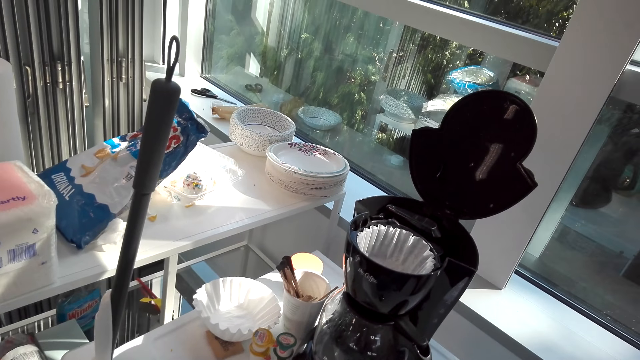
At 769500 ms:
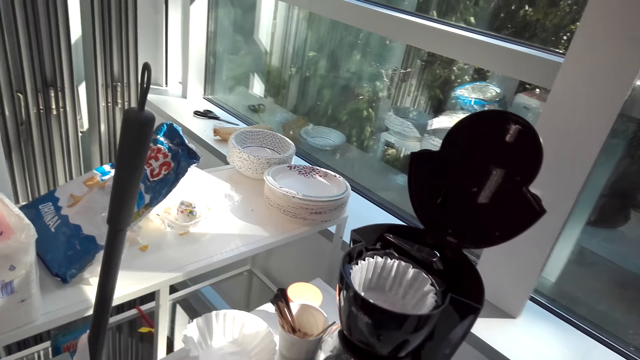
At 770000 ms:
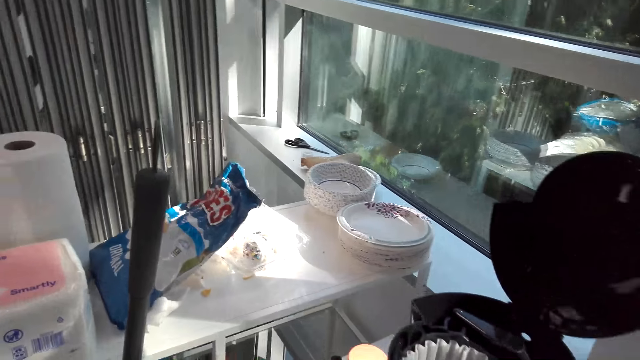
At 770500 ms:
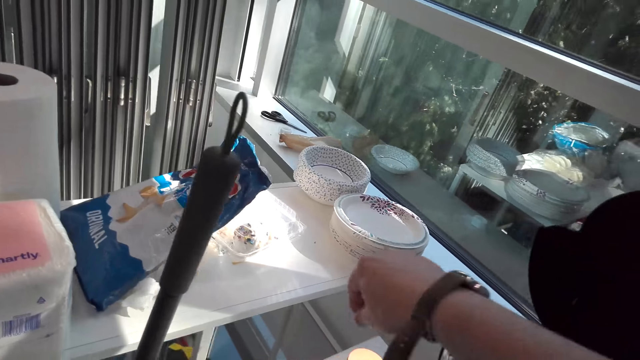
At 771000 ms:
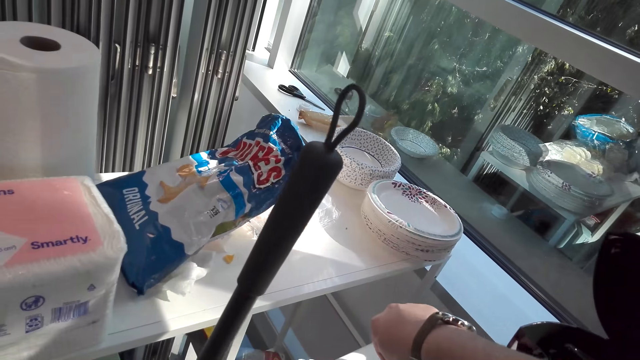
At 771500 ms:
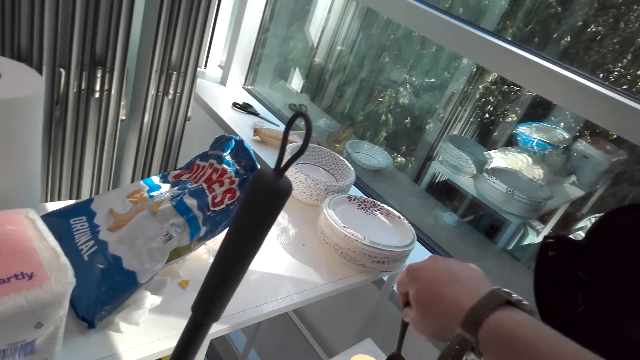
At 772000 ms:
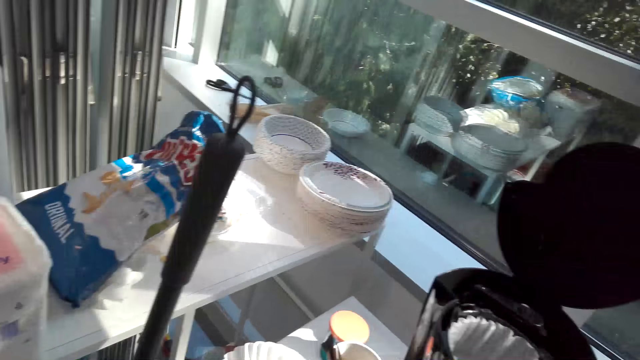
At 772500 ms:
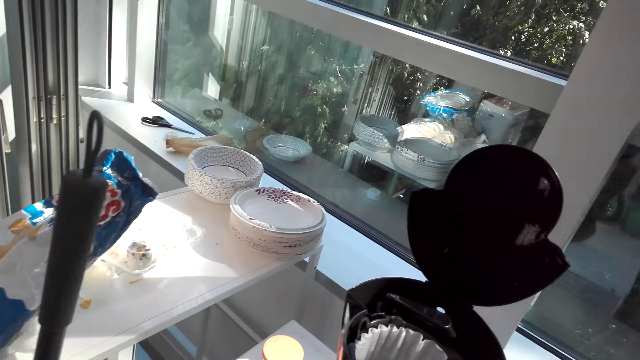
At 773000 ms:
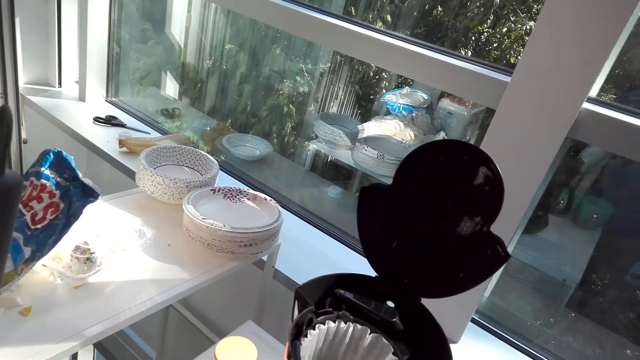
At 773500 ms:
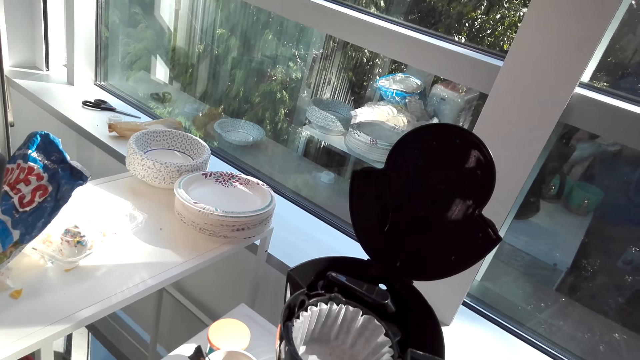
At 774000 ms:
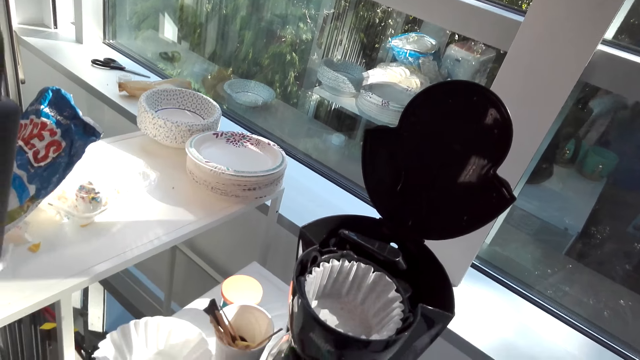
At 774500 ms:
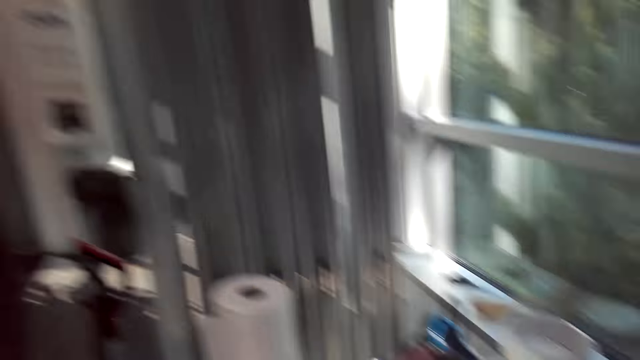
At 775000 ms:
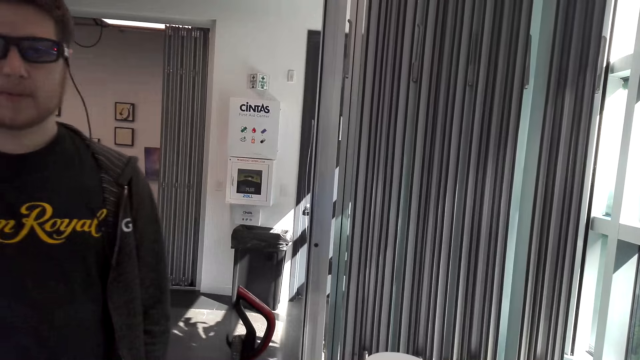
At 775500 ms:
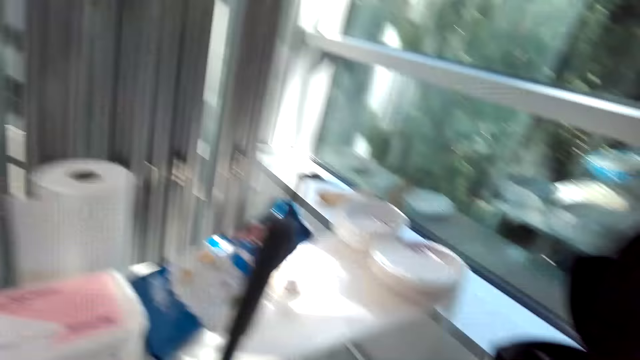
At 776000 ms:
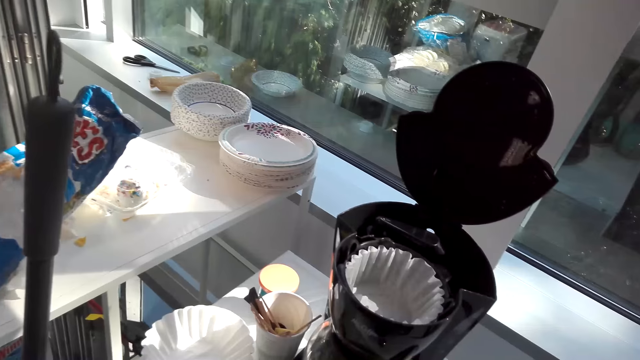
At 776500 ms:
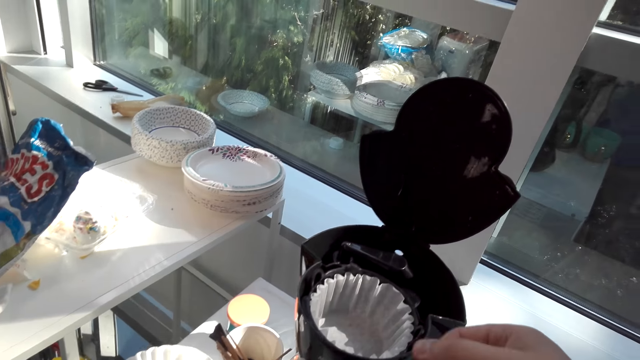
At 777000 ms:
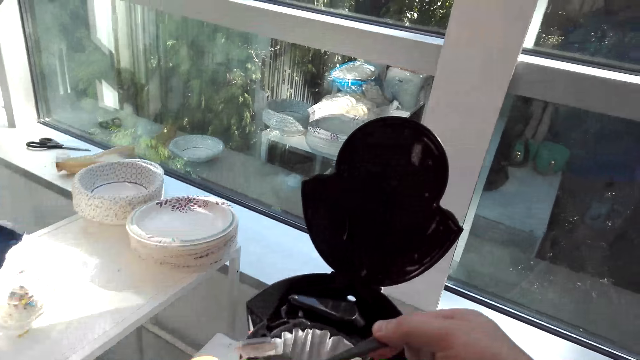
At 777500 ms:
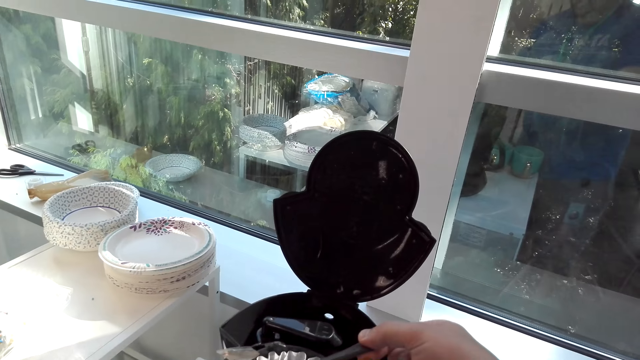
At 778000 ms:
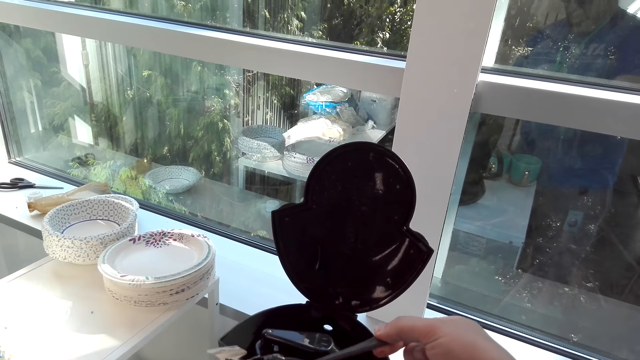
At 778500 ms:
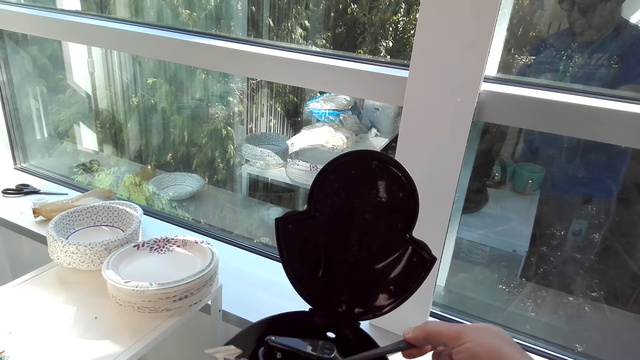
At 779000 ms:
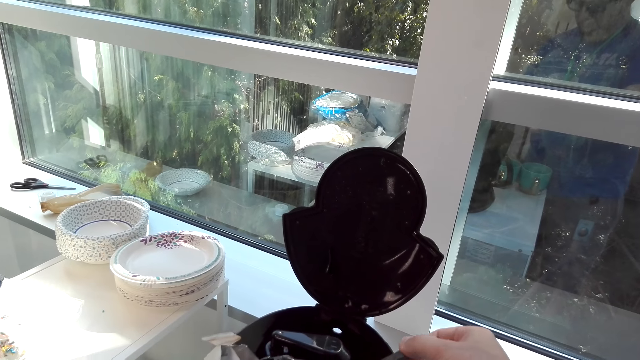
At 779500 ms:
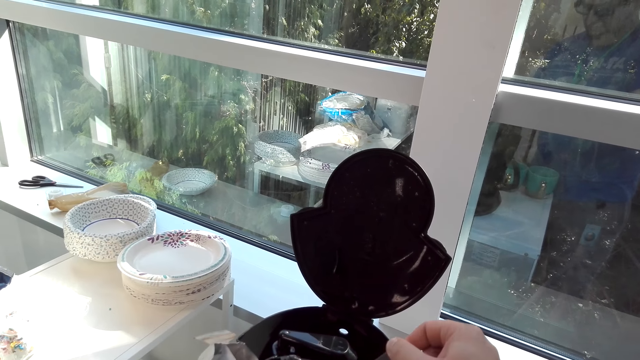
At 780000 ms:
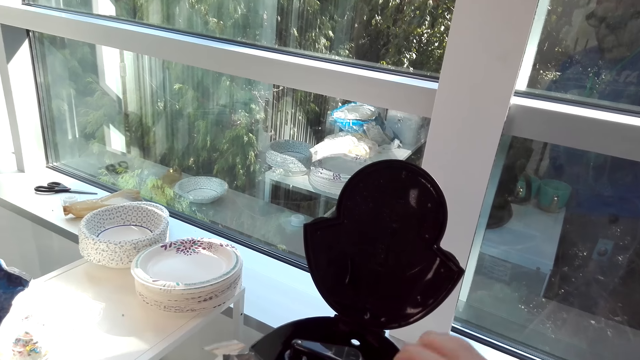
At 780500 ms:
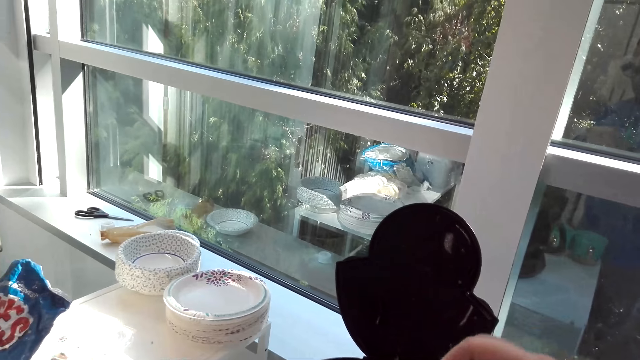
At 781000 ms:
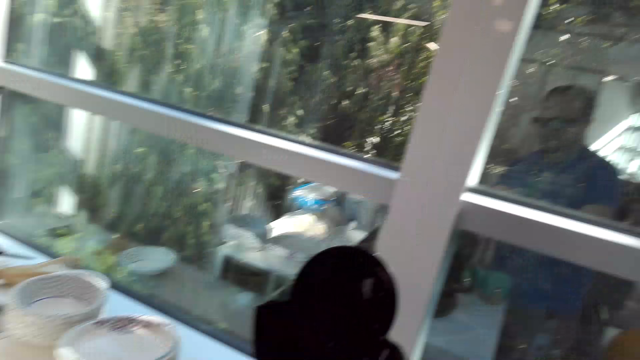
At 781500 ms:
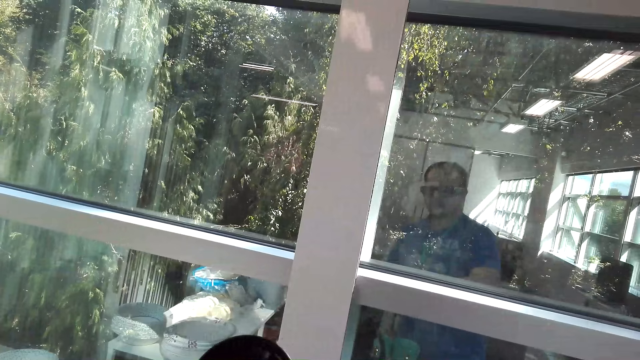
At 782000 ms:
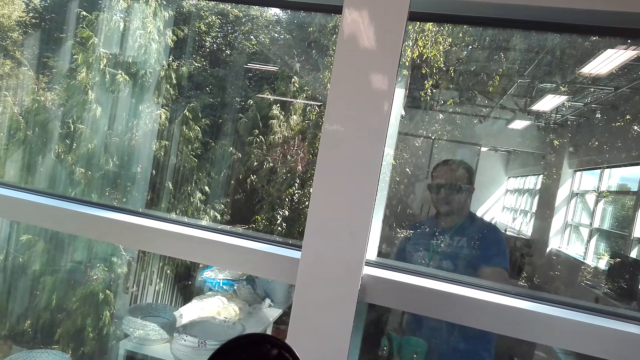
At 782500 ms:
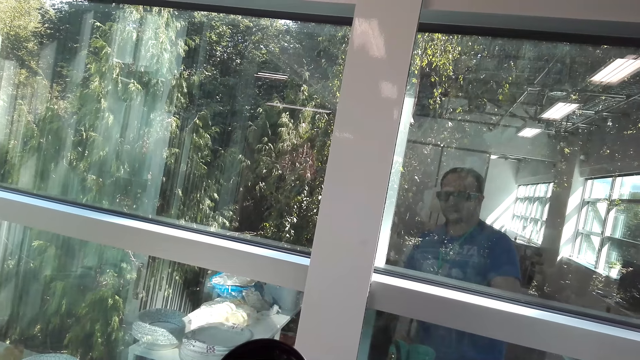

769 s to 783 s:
The camera wearer picks up a spoon. They scoop coffee. They put the coffee in the coffee maker.

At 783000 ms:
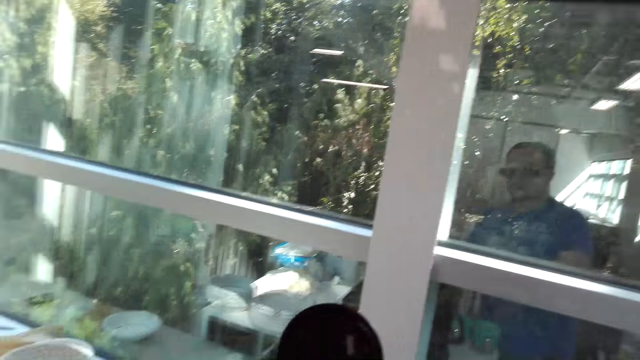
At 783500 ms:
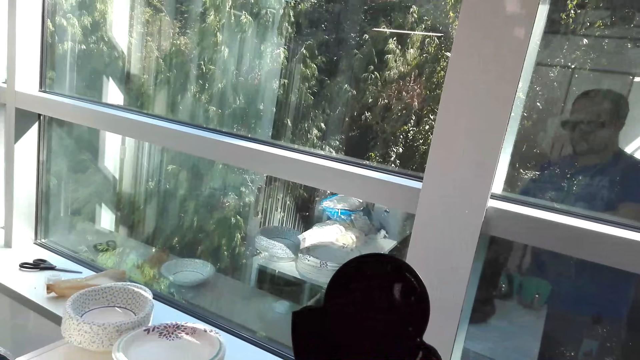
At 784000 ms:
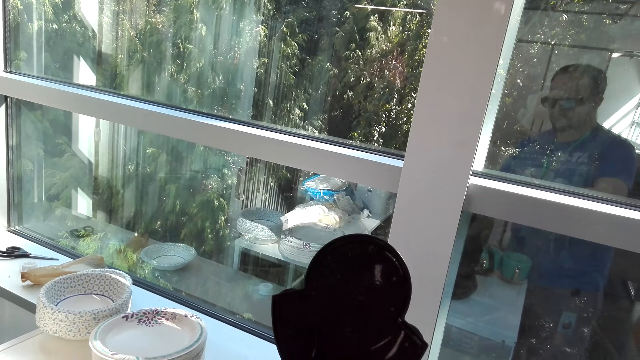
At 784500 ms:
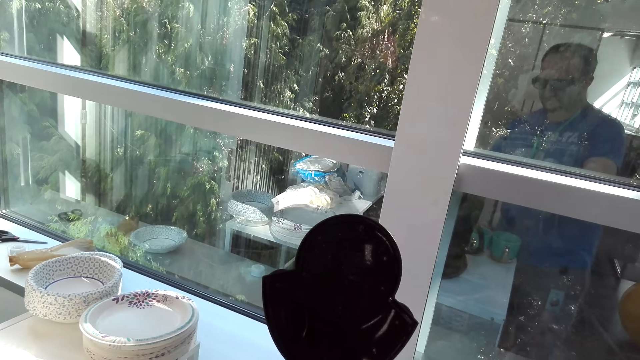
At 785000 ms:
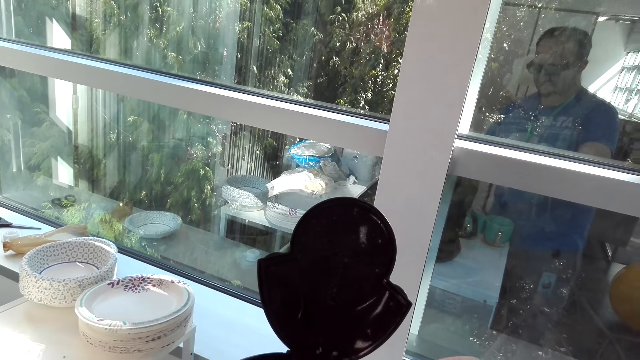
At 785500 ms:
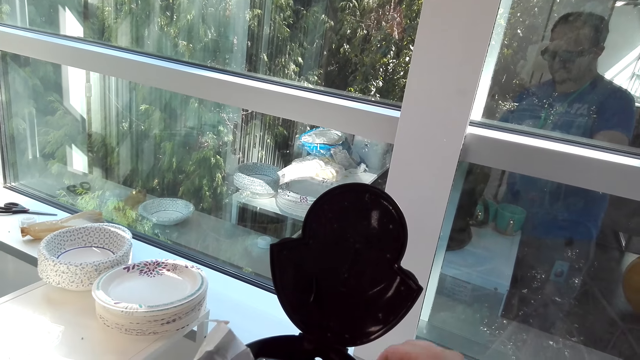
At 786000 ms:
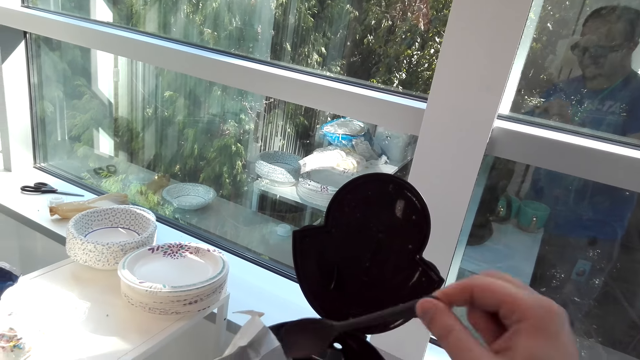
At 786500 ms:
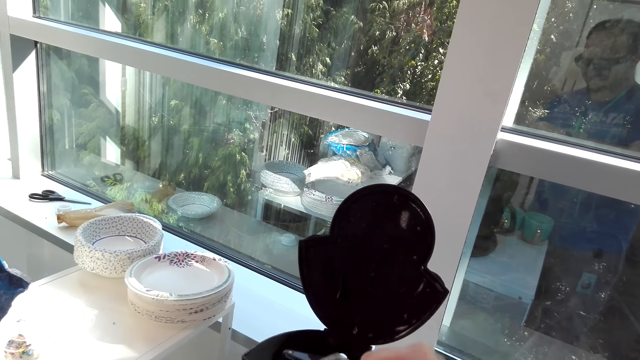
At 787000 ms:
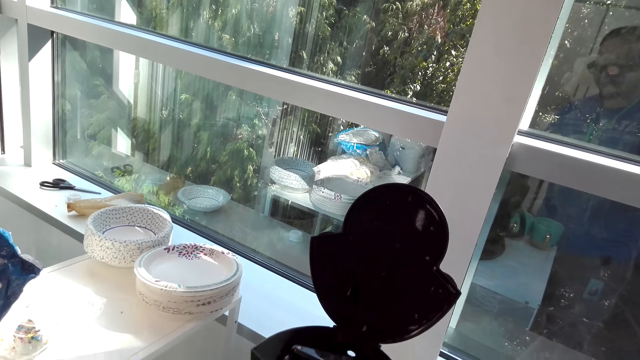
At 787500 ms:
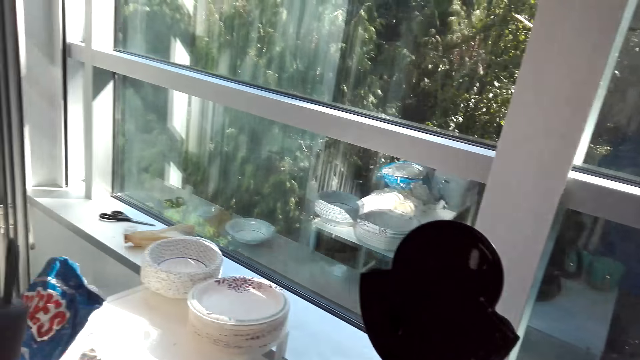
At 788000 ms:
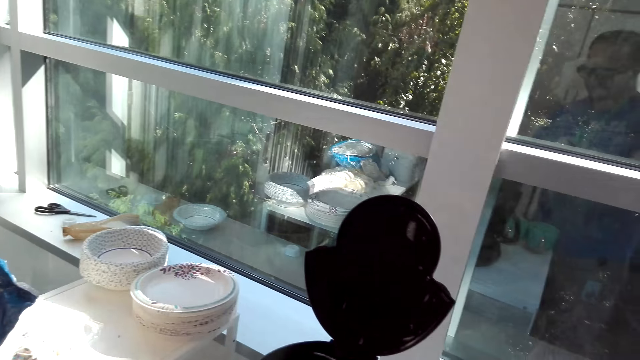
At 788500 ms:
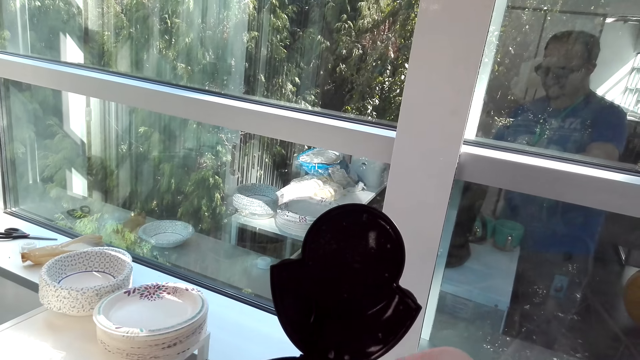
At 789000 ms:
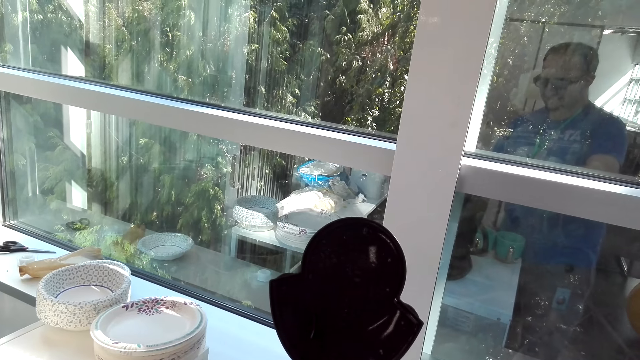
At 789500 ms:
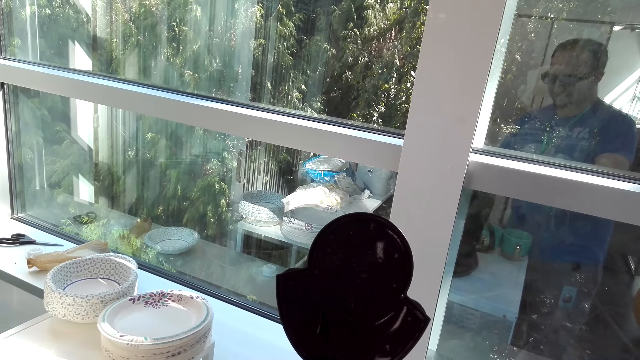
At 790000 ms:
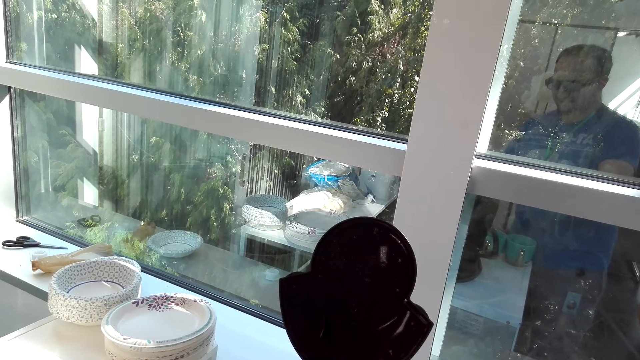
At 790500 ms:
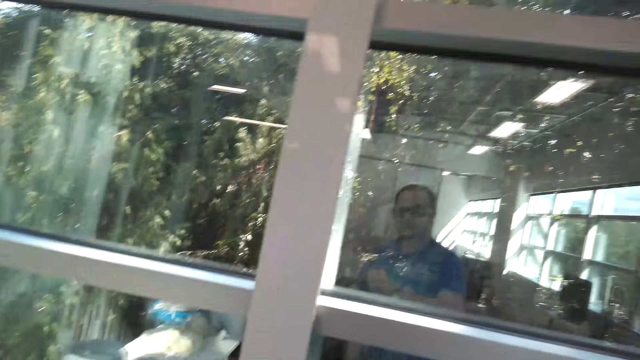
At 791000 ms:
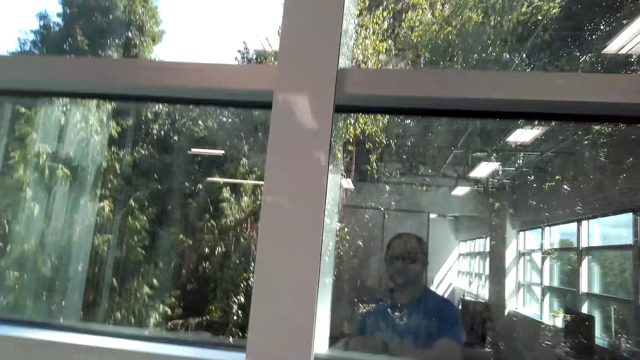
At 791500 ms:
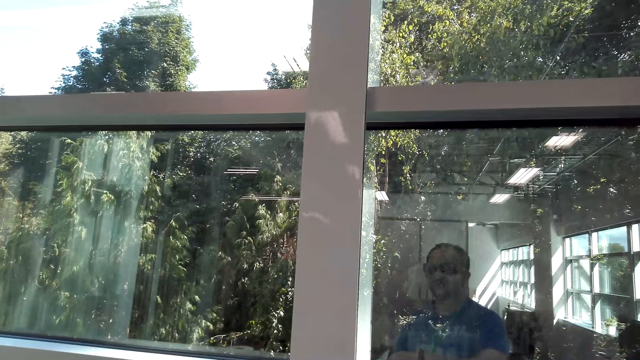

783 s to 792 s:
The camera wearer puts coffee in the coffee maker. They scoop coffee.
